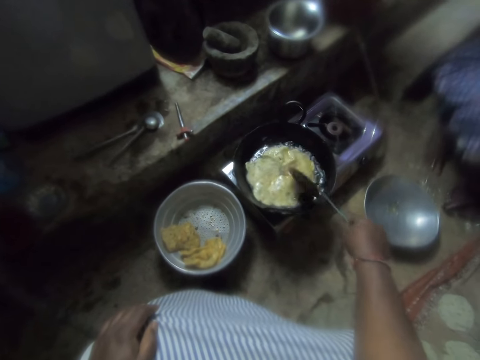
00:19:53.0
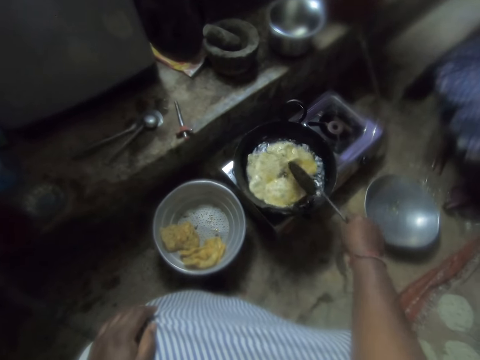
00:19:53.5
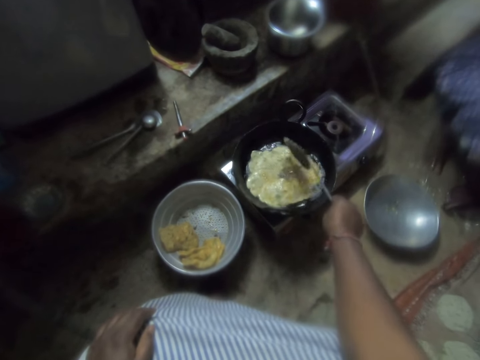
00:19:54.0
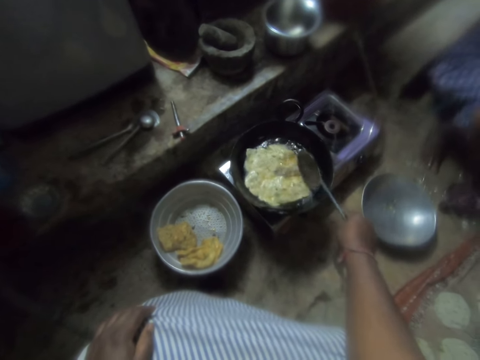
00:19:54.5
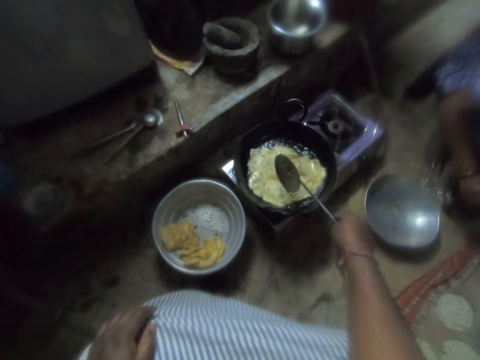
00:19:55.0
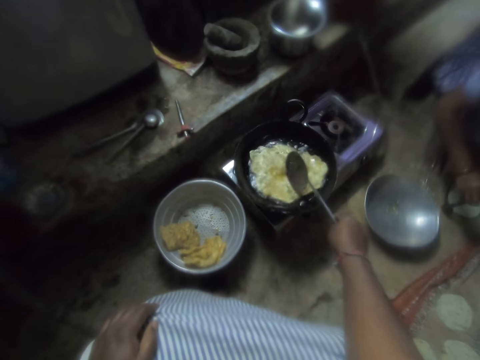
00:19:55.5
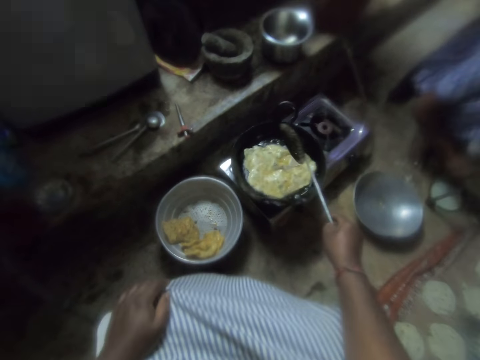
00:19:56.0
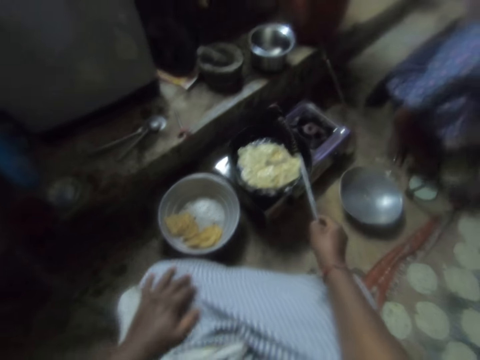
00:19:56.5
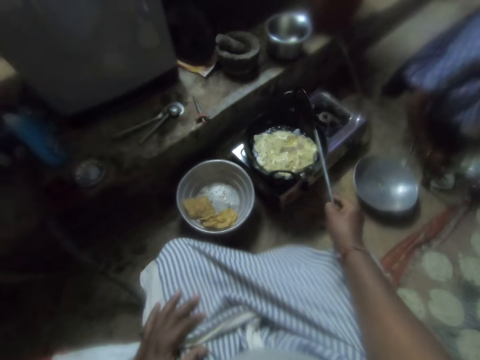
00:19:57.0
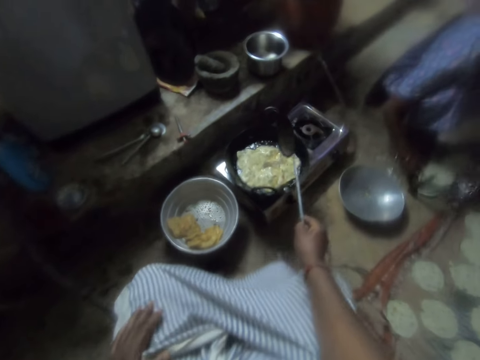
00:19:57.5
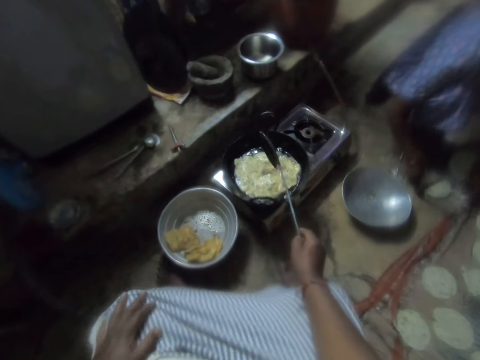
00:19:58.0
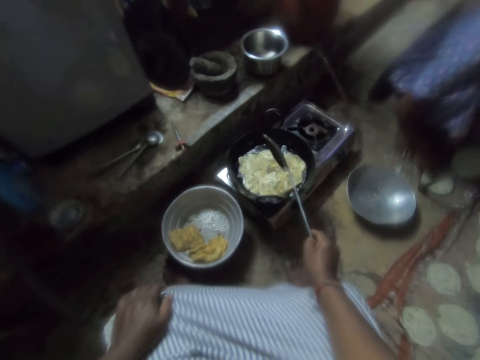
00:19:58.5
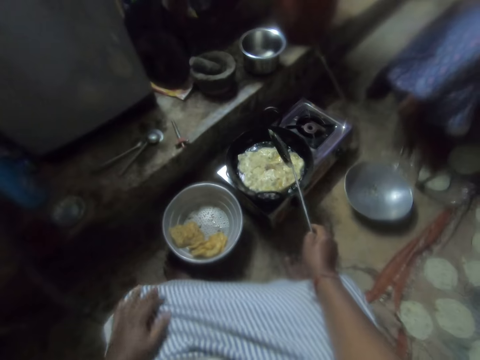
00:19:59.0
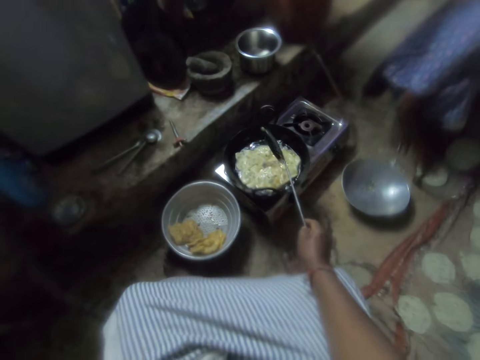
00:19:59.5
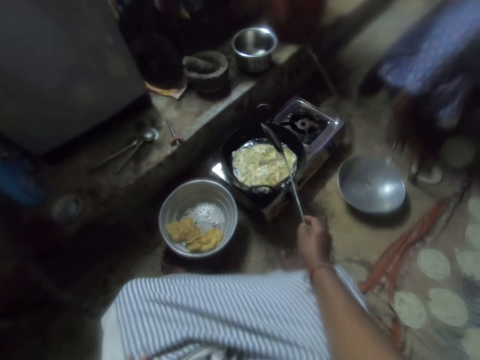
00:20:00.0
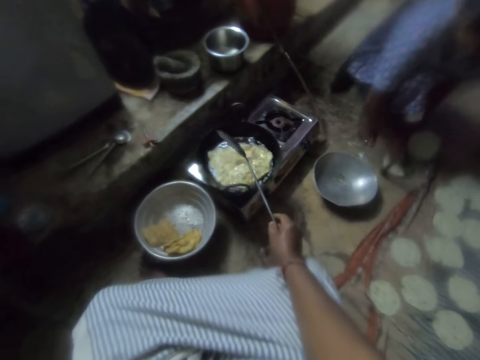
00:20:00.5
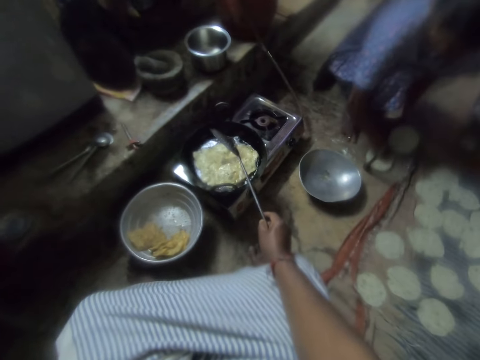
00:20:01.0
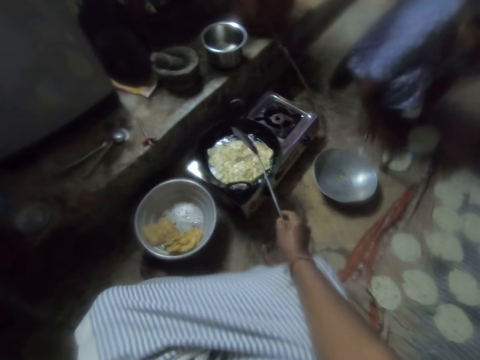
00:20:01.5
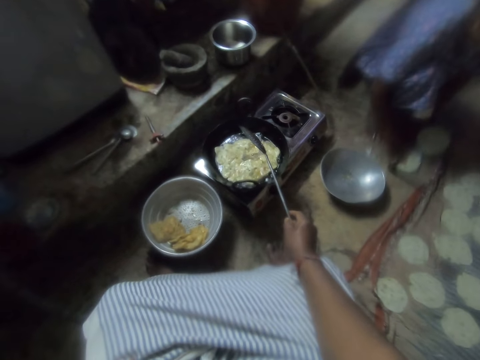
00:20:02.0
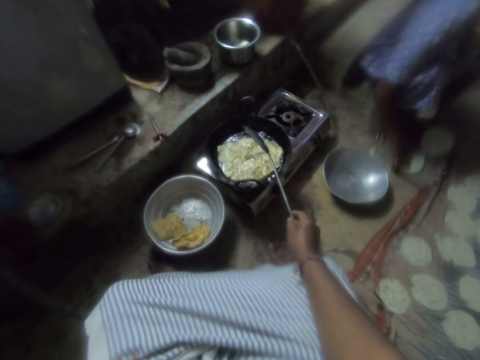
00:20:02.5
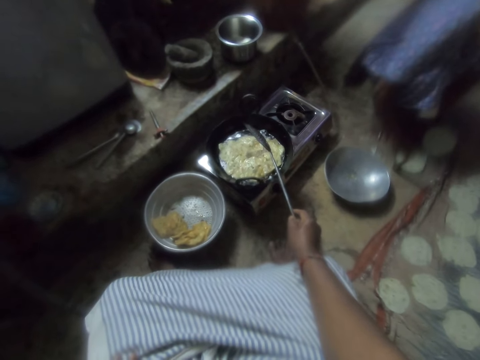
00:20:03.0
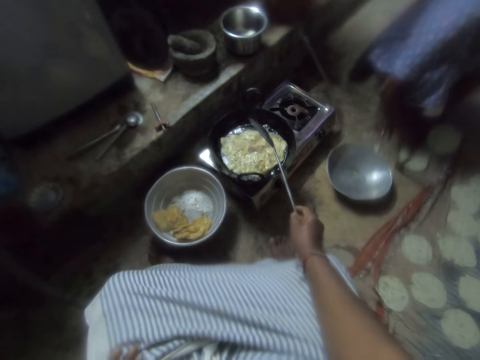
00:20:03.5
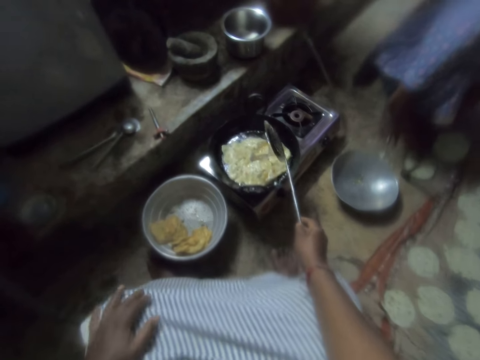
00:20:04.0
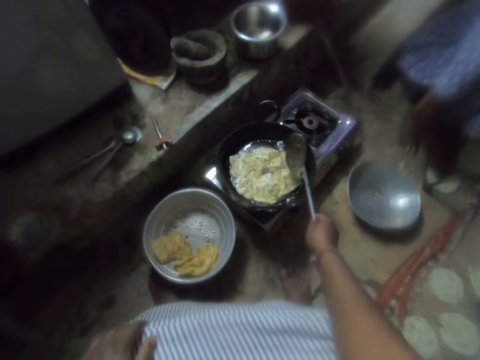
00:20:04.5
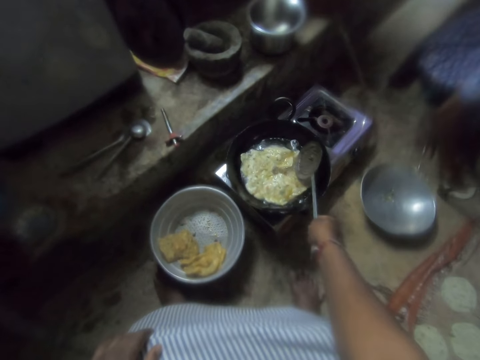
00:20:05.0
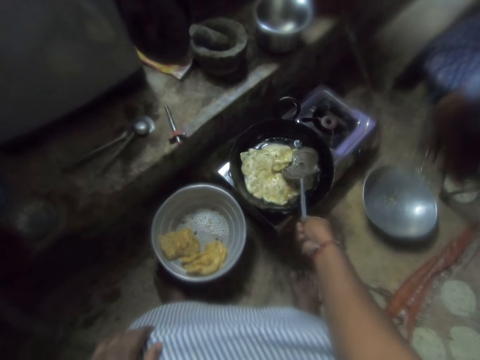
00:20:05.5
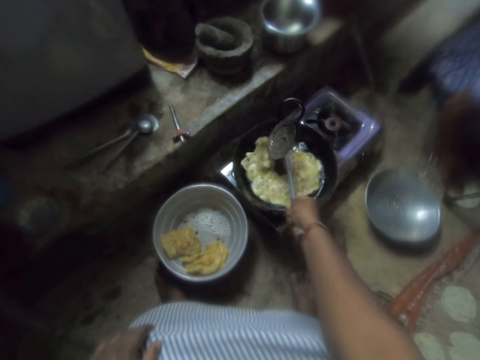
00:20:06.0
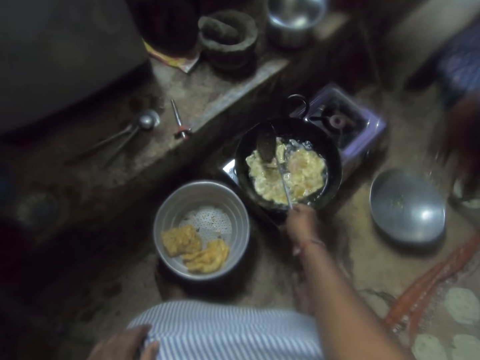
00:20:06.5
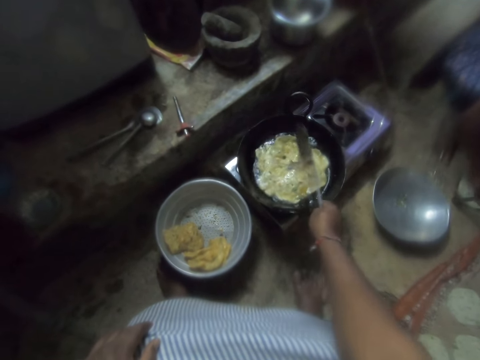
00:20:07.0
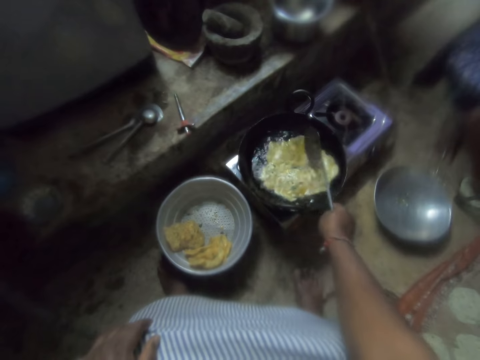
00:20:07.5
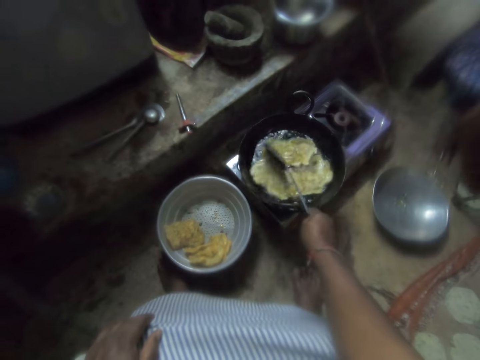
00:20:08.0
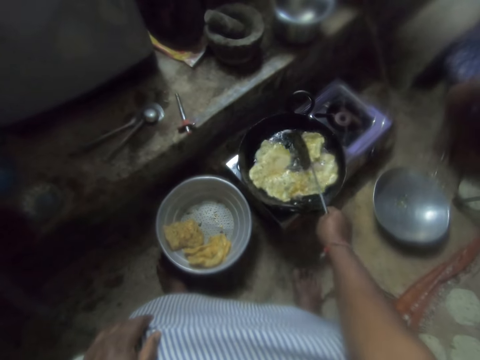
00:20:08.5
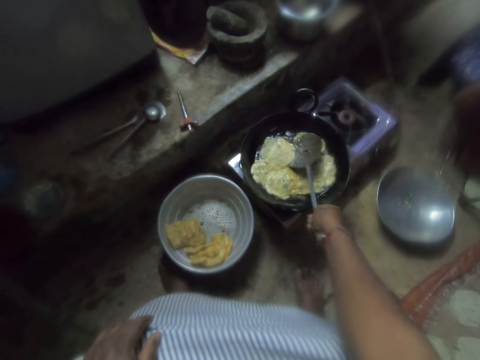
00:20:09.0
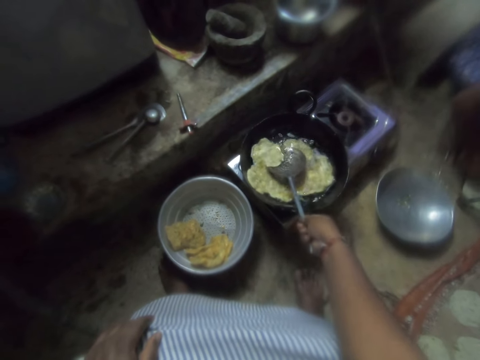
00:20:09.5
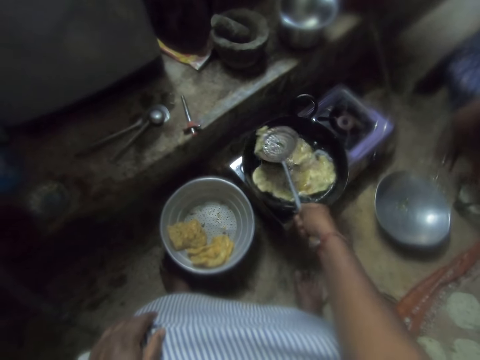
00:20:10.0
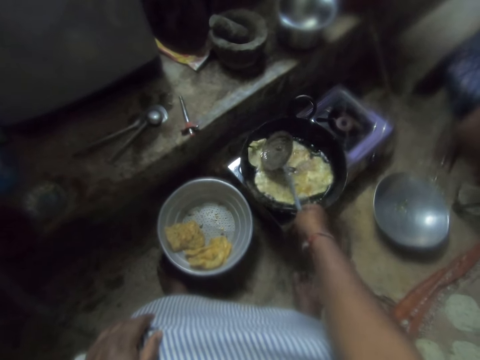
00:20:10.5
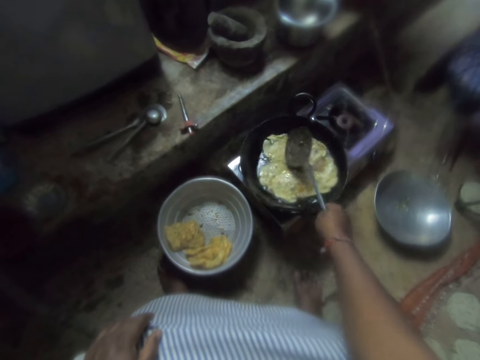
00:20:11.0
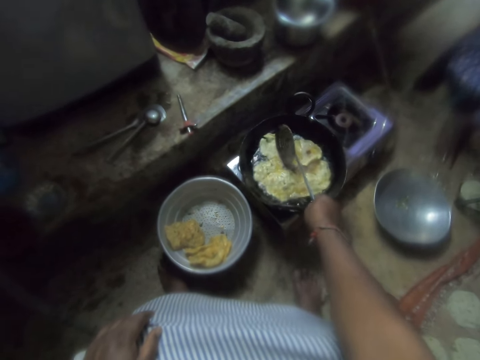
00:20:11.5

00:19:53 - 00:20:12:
A woman places a dough on the metal flattener. The camera wearer moves her hand. She looks at the dough in the frying pan. She flips the chips in the frying pan with the skimmer. The woman touches the dough.

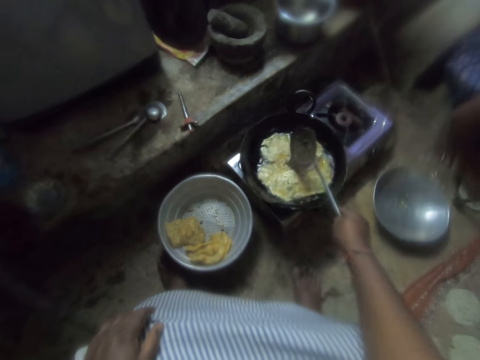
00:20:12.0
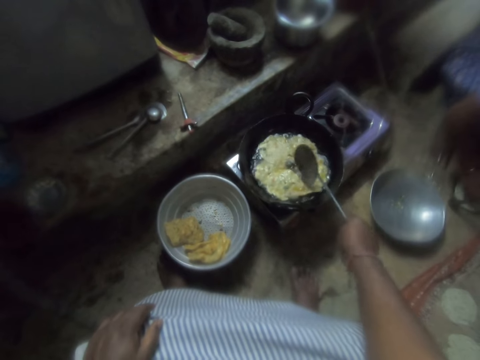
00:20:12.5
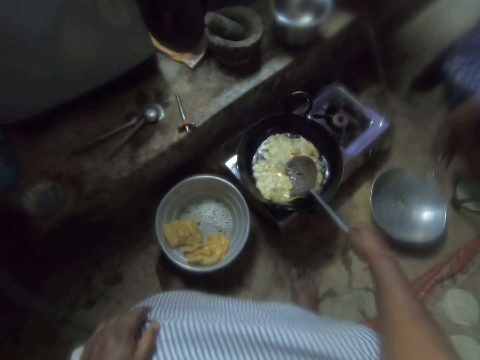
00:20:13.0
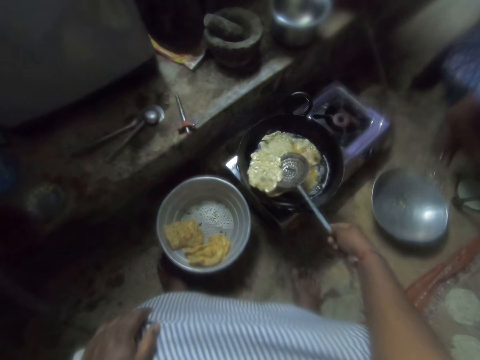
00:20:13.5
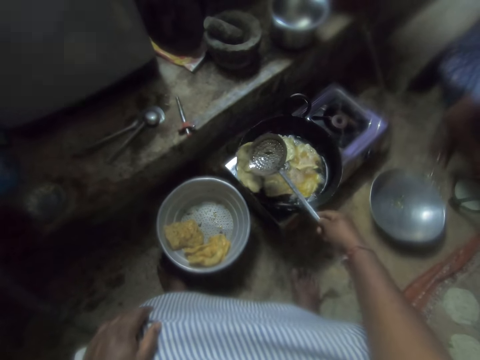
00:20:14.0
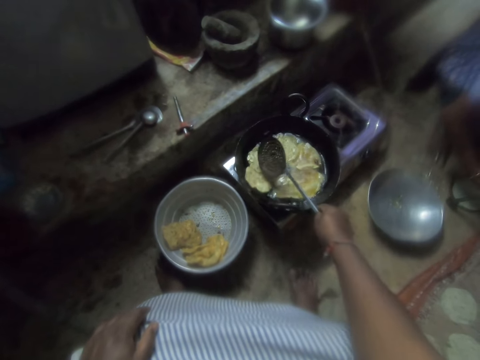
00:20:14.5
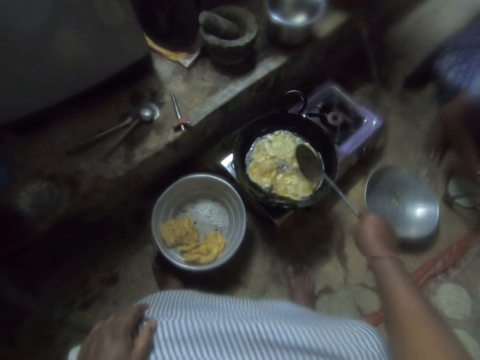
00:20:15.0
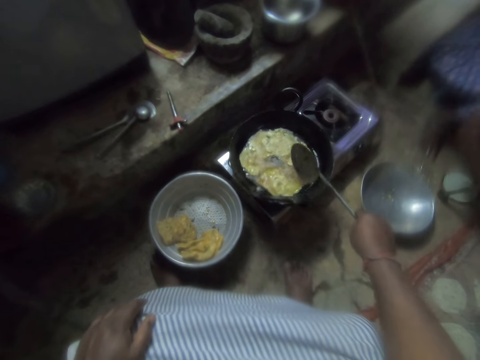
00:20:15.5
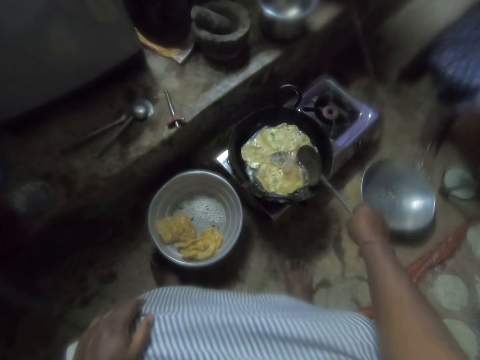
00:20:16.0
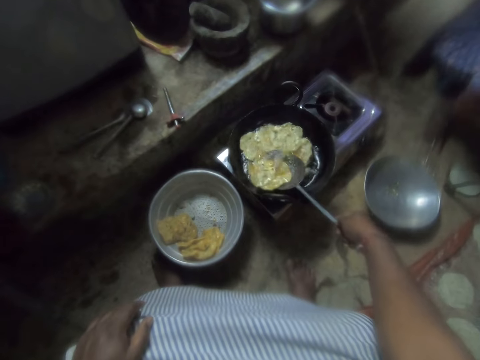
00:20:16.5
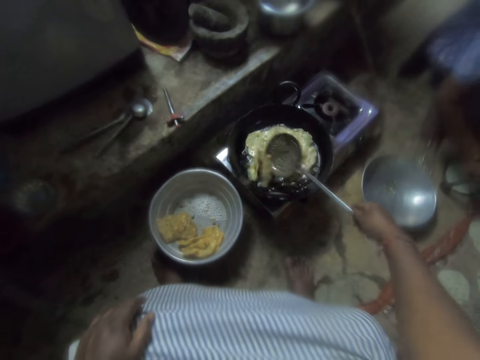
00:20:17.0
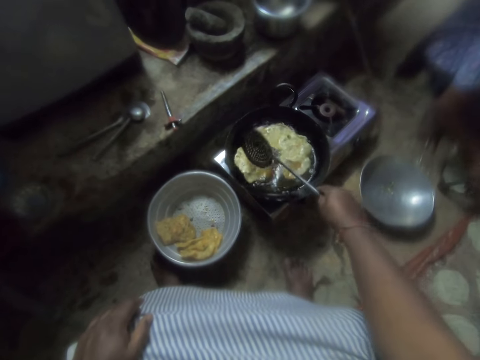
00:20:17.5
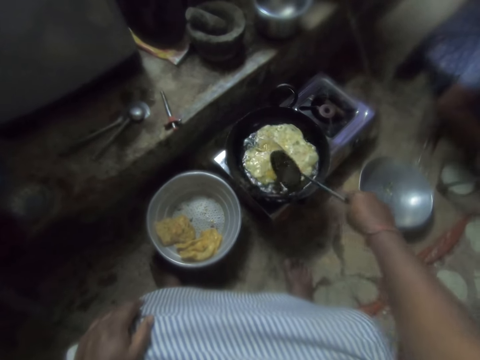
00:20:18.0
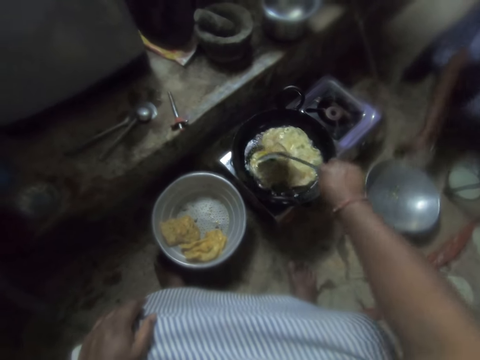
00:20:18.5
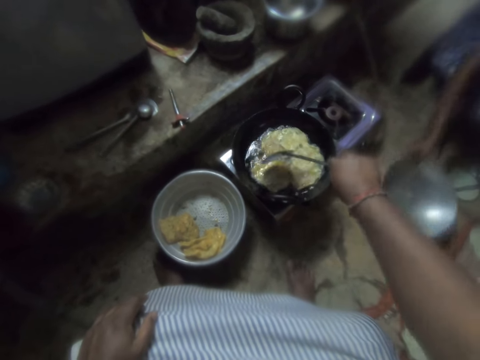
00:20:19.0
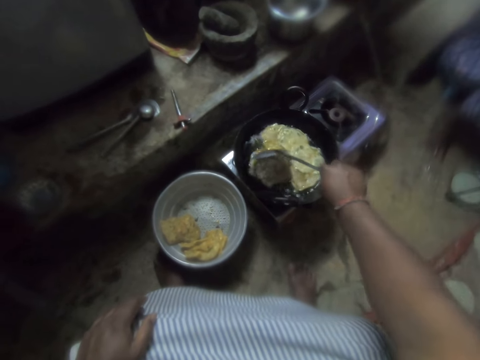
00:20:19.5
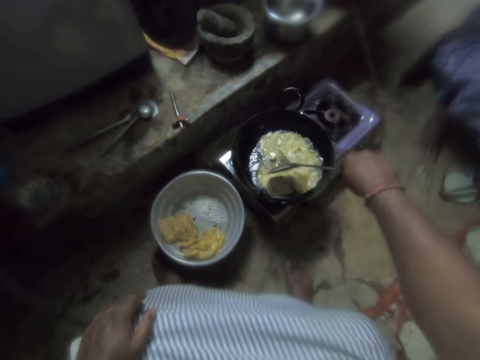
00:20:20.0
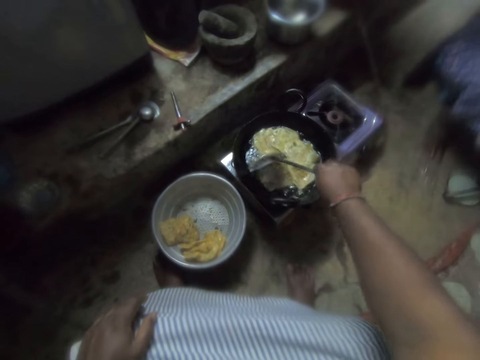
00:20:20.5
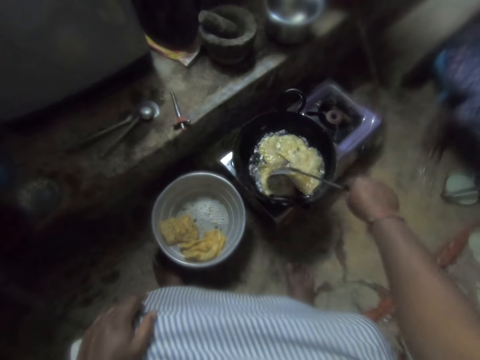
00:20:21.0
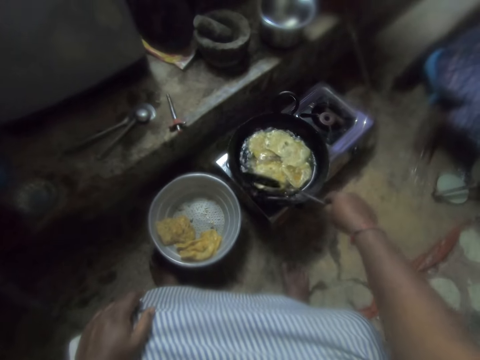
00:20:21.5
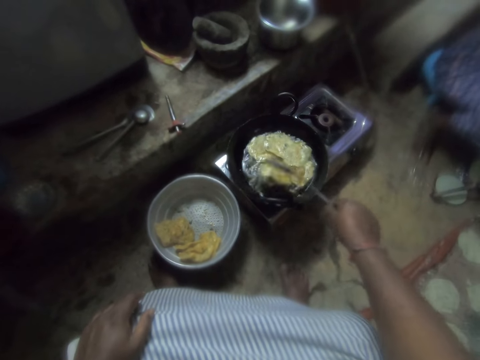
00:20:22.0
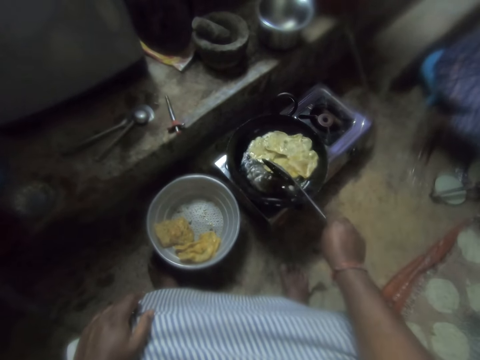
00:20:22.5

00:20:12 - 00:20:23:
A woman picks up the pot from the ground with her right hand.
